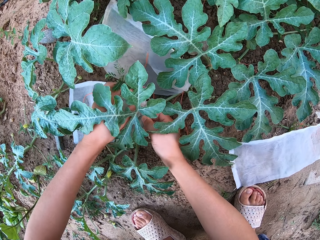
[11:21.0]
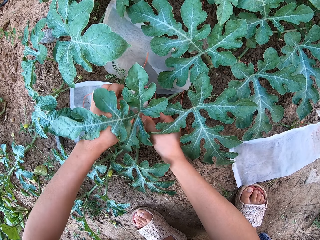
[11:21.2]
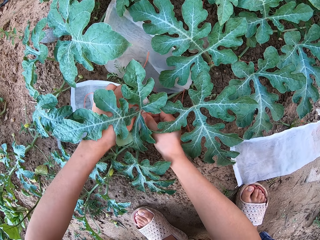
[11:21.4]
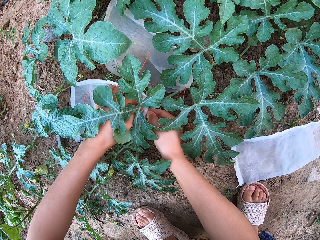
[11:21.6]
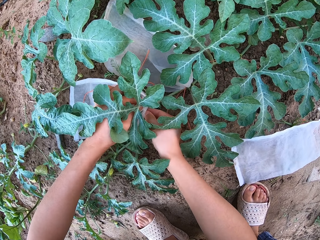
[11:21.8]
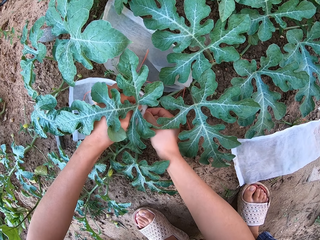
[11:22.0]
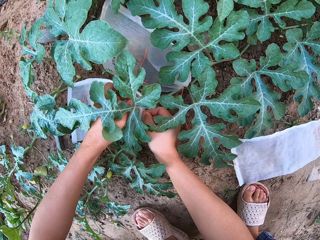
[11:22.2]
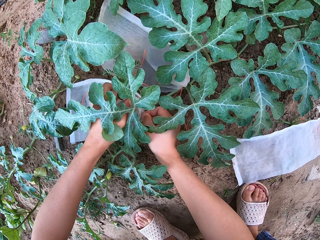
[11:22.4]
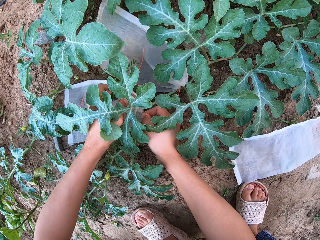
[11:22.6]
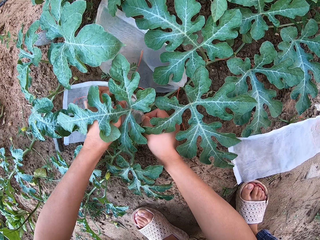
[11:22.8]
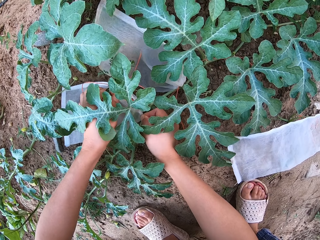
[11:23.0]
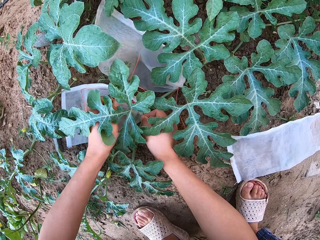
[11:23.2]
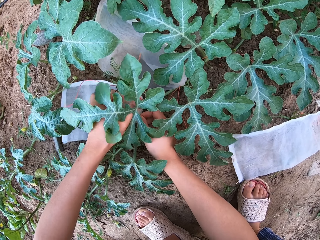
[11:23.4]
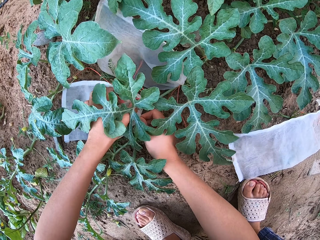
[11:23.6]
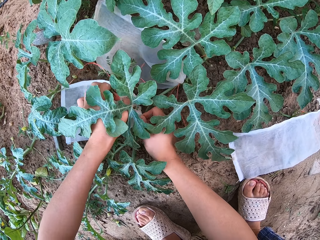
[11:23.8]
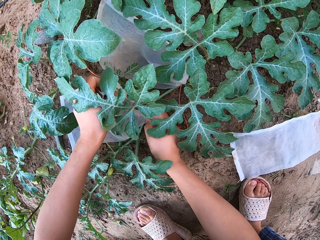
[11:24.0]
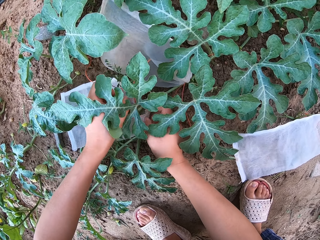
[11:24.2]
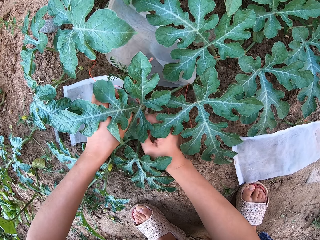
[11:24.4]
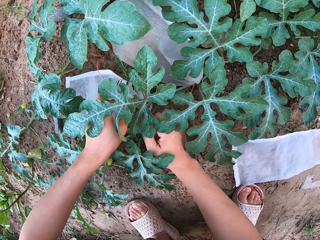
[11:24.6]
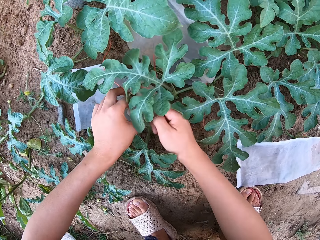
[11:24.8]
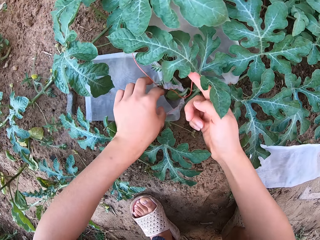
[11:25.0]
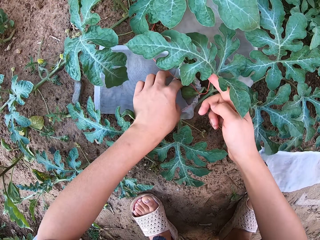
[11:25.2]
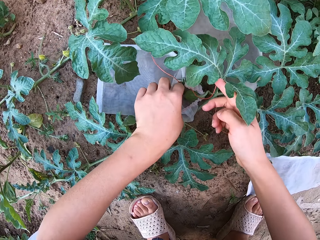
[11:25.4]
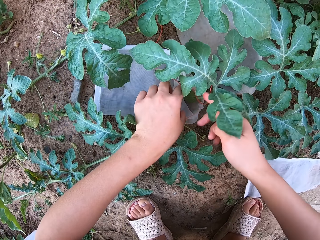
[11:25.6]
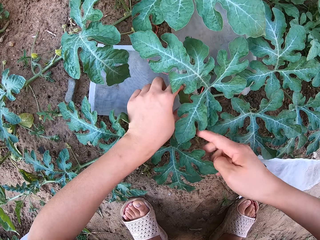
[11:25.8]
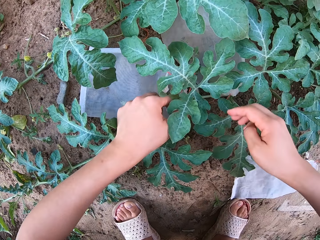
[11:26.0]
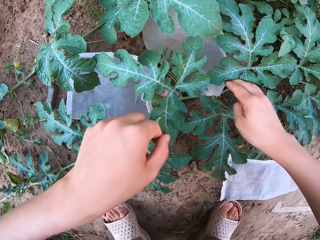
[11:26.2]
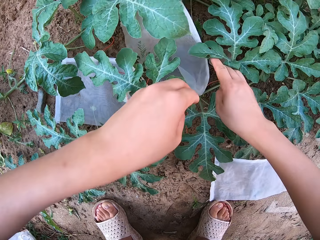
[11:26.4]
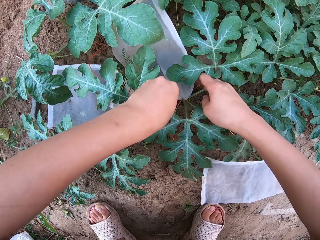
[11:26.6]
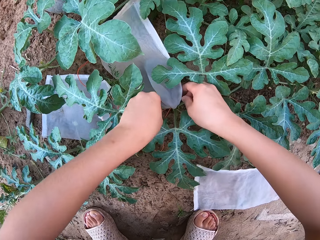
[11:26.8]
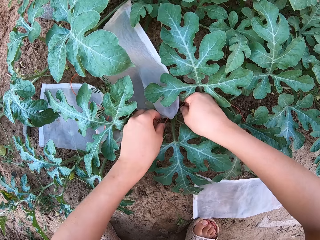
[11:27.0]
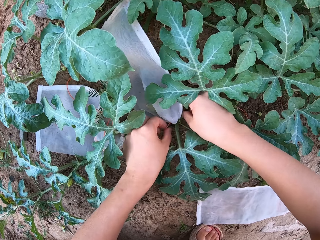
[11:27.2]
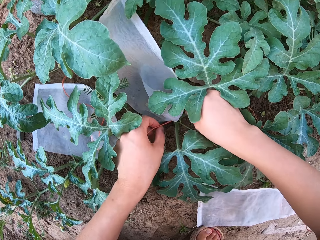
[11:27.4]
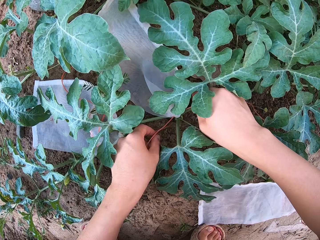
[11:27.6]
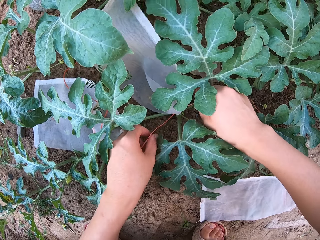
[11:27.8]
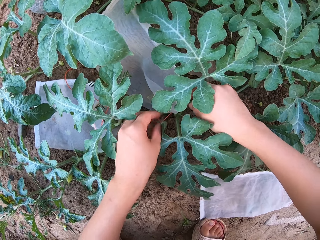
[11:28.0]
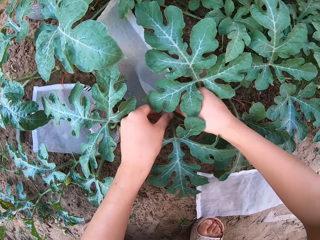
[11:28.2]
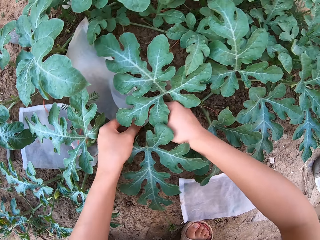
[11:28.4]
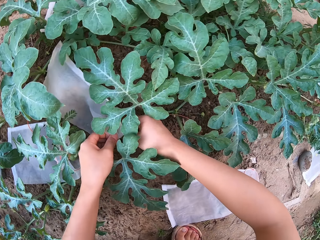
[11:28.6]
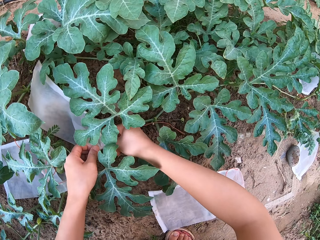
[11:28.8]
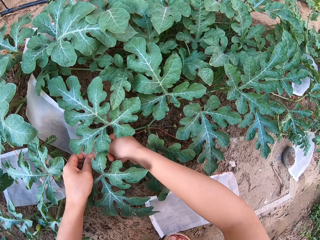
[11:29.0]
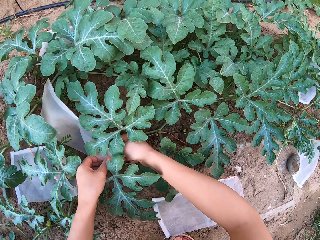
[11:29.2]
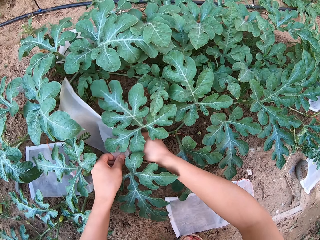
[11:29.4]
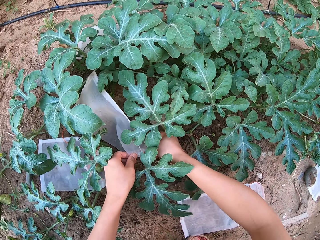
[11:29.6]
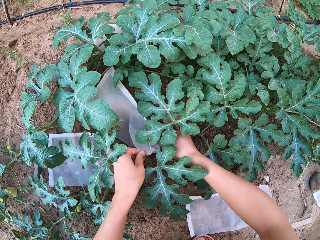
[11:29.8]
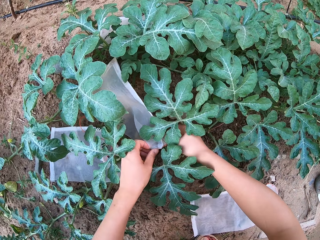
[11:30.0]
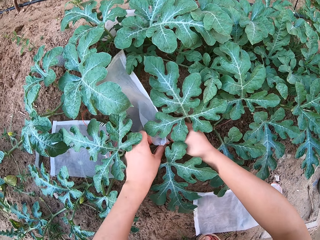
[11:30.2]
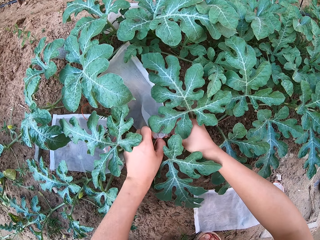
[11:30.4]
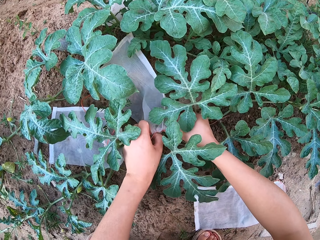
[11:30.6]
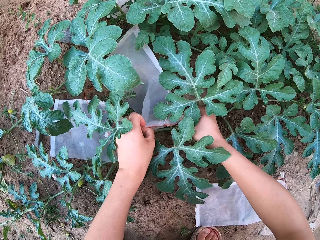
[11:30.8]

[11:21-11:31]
The camera wearer opens a transparent polythene bag to the melon fruit.

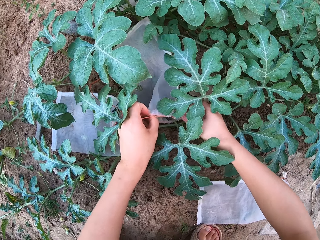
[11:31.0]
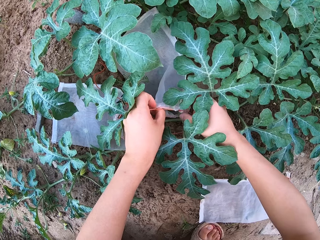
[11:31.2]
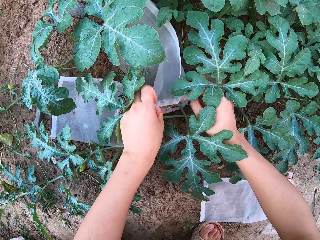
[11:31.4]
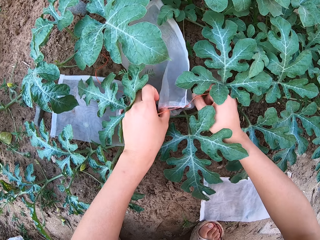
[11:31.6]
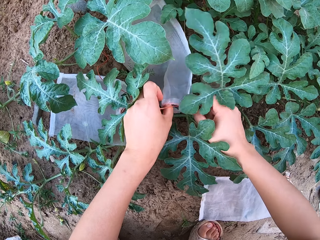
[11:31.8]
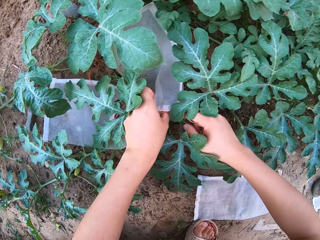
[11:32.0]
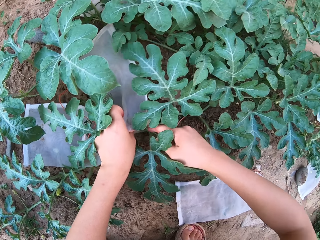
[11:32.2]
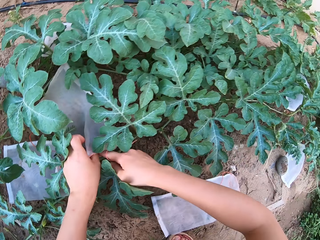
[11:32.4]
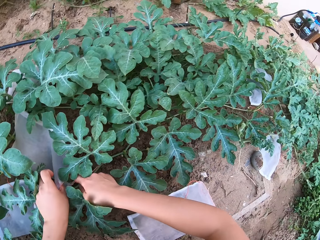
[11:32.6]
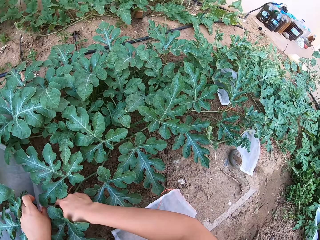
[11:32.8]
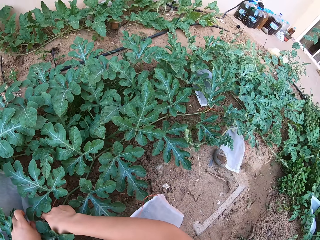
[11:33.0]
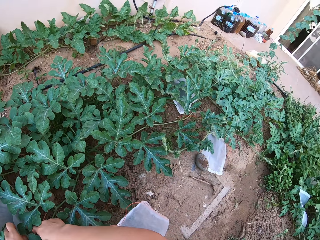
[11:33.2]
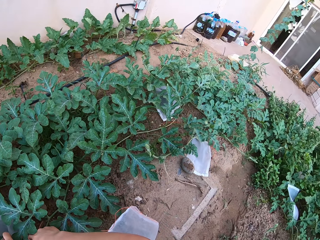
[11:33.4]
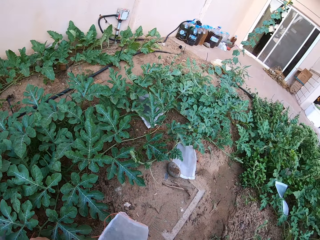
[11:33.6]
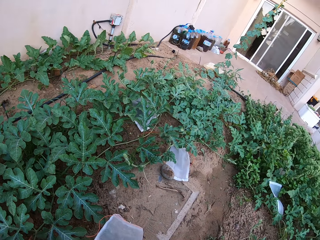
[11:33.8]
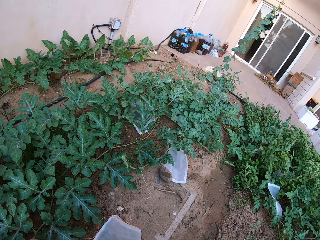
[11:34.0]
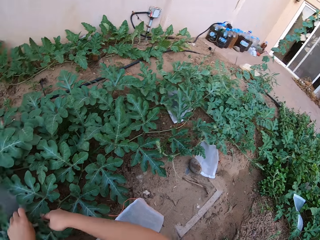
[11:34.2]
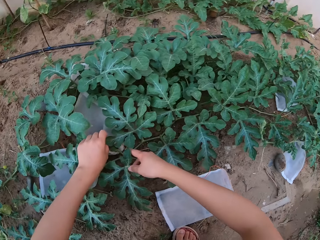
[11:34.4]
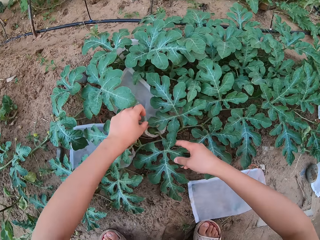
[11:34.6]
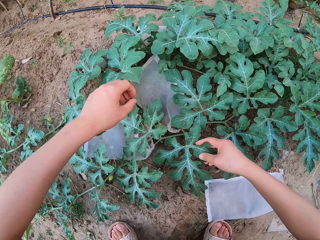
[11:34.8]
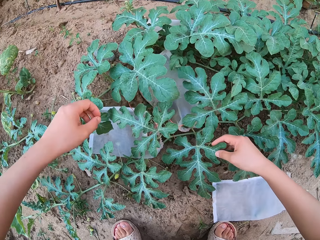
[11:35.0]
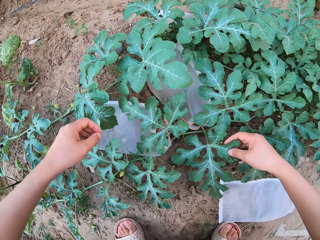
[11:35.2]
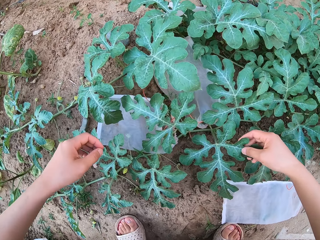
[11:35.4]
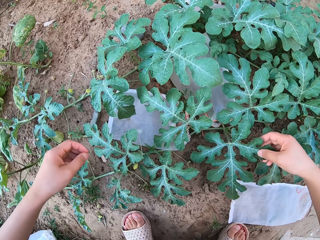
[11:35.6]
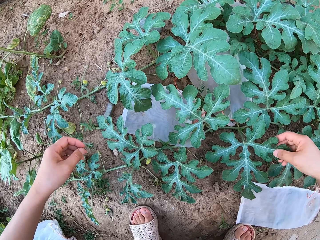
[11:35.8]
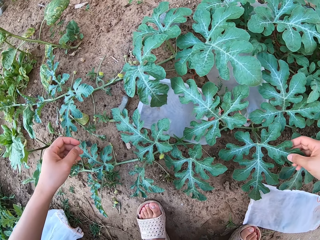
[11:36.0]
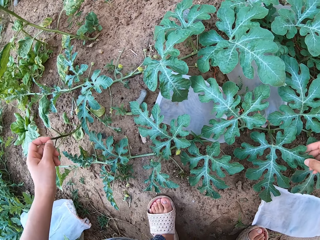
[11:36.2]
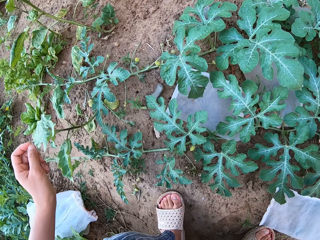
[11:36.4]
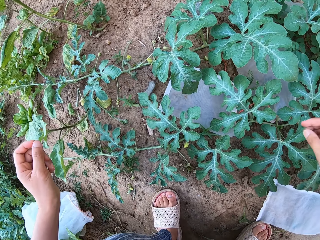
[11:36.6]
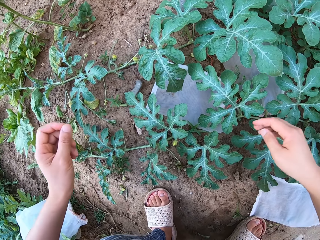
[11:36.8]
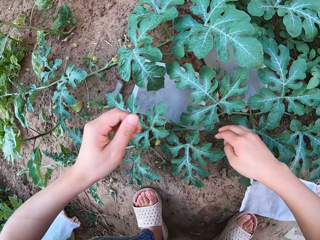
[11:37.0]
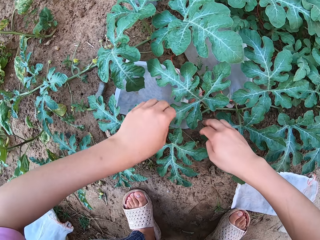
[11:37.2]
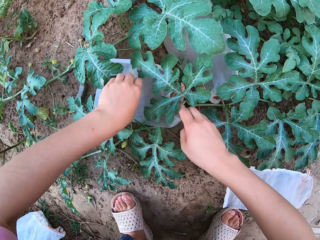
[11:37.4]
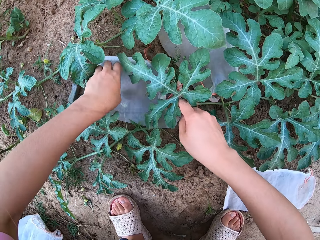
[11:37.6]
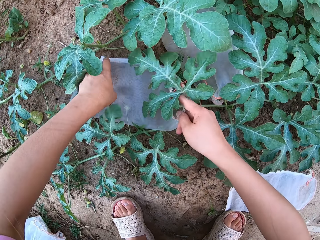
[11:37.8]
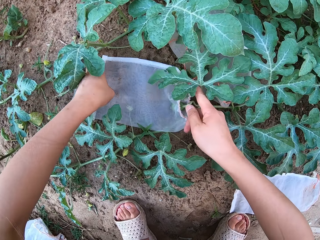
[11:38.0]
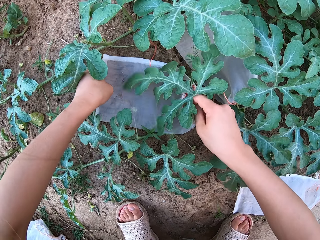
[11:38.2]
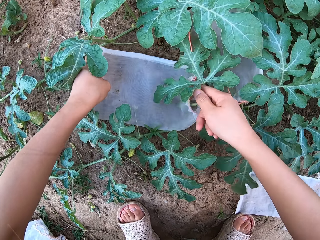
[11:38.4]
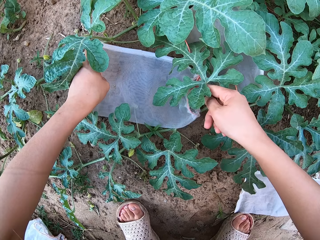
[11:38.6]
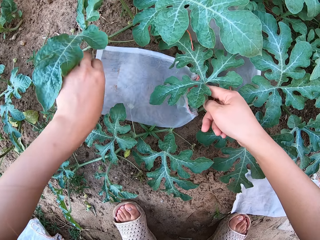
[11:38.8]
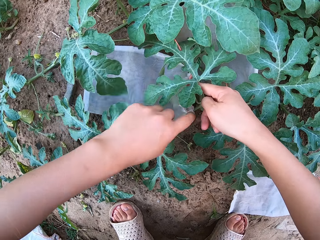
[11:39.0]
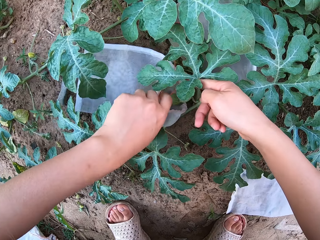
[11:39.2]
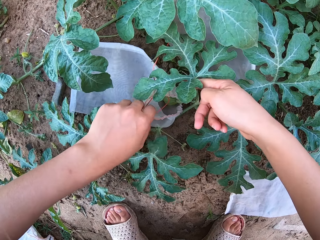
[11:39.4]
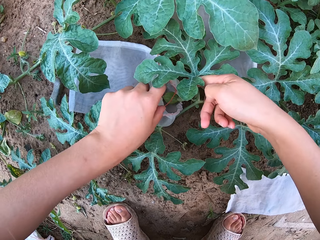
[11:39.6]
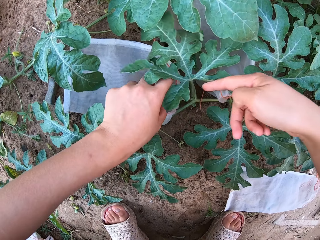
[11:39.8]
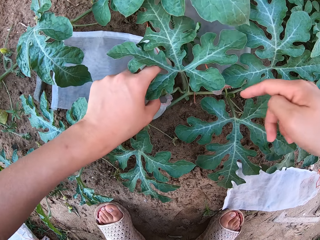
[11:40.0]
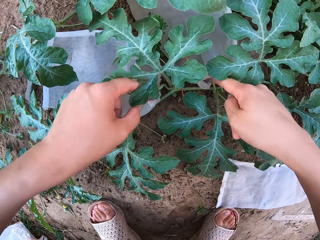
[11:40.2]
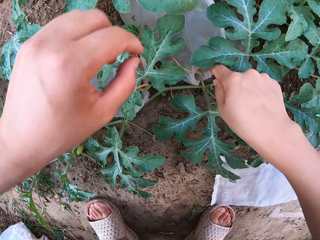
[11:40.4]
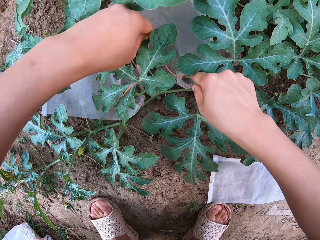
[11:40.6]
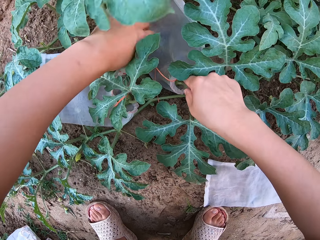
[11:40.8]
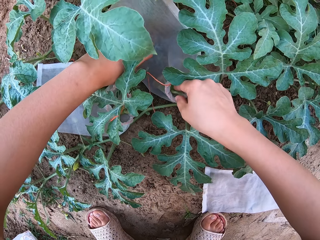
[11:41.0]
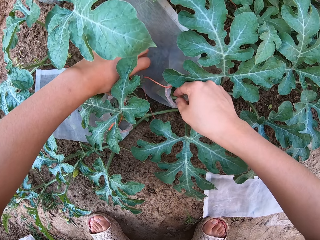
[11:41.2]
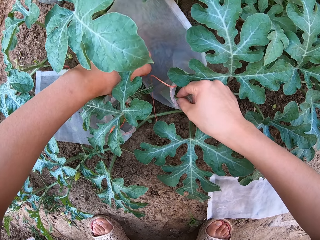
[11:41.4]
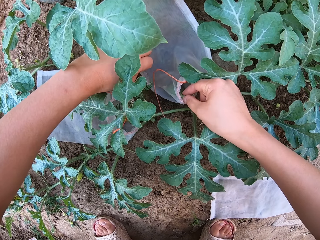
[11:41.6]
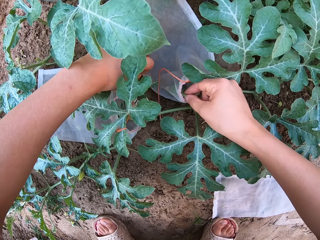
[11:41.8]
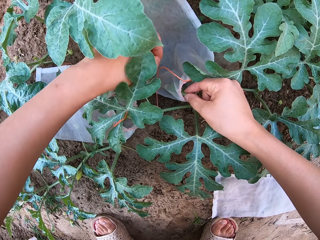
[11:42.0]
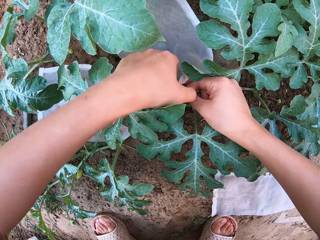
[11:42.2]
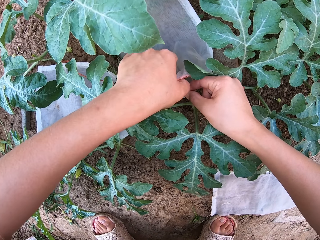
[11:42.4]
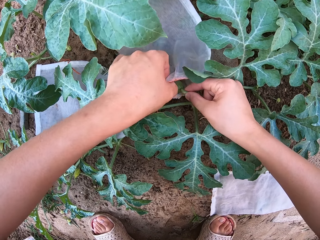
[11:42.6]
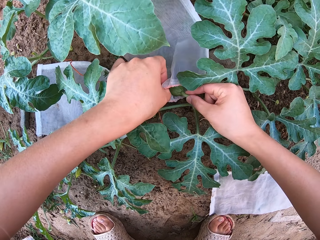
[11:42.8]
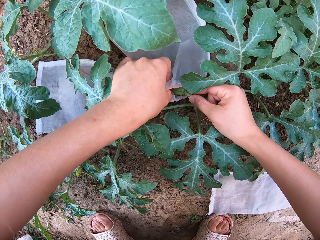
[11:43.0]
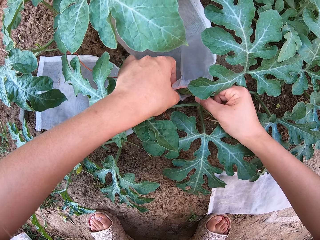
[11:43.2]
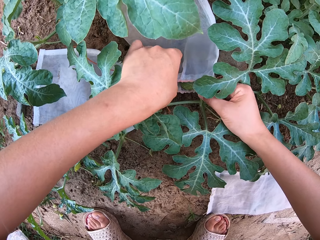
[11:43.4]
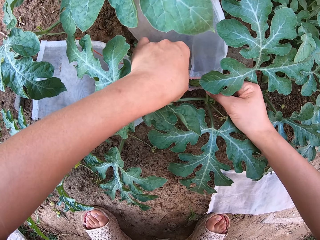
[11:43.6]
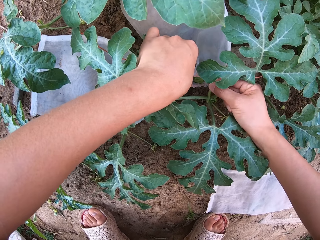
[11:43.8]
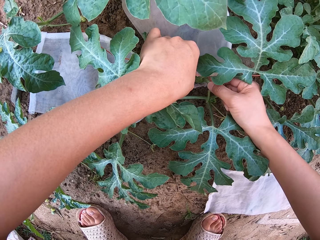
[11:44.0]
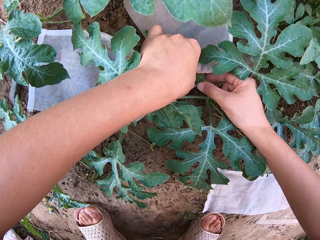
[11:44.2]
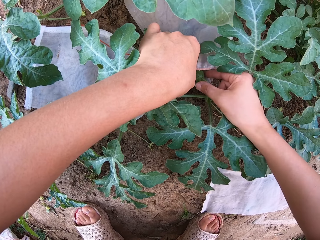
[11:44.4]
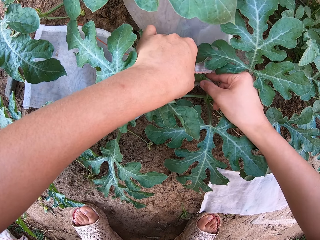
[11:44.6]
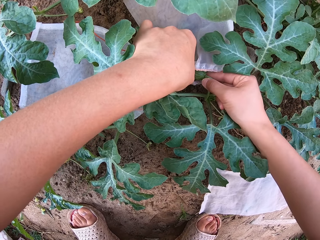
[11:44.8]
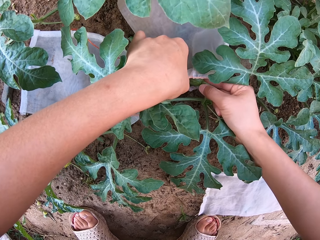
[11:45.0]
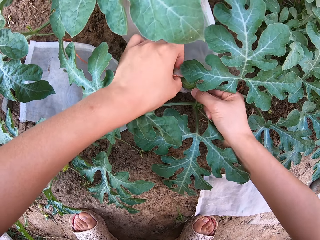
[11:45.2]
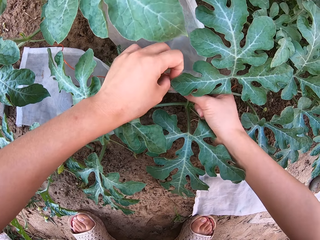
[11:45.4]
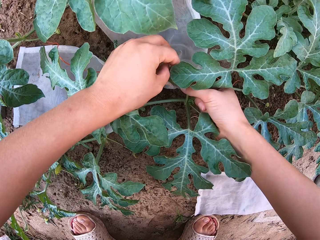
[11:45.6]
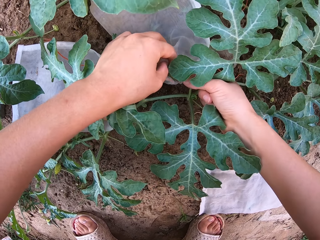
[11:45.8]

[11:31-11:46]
The camera wearer looks around.
